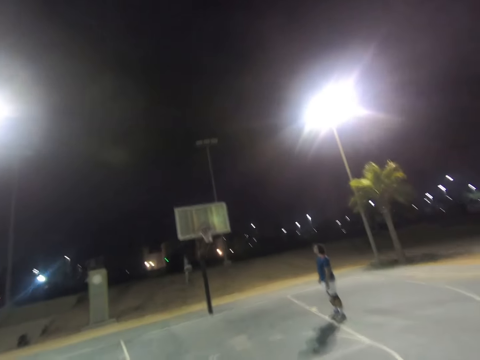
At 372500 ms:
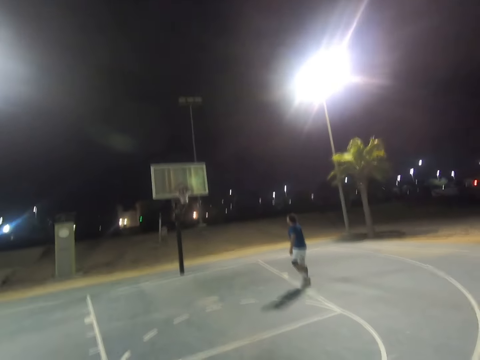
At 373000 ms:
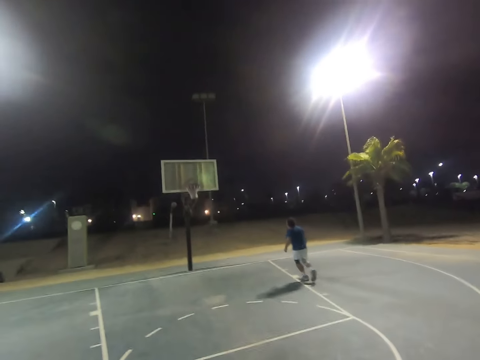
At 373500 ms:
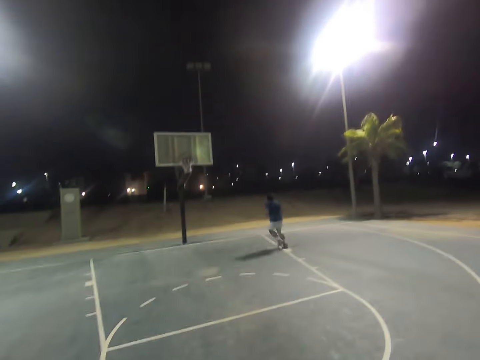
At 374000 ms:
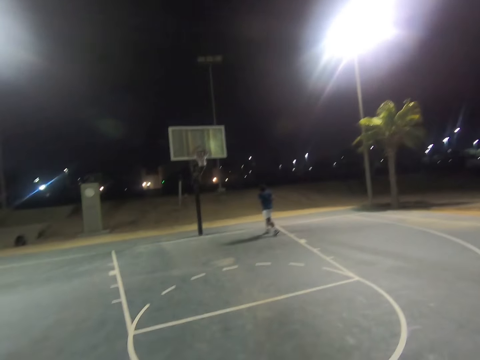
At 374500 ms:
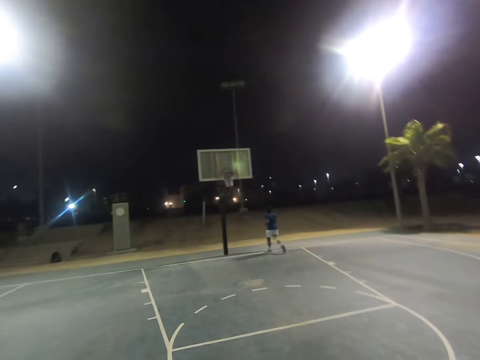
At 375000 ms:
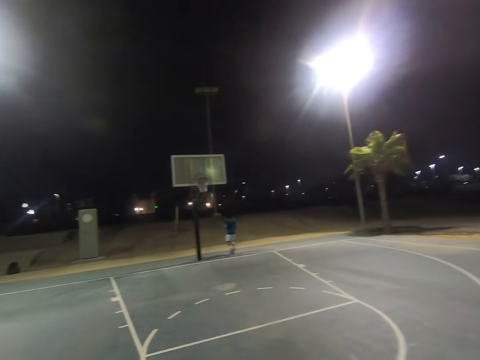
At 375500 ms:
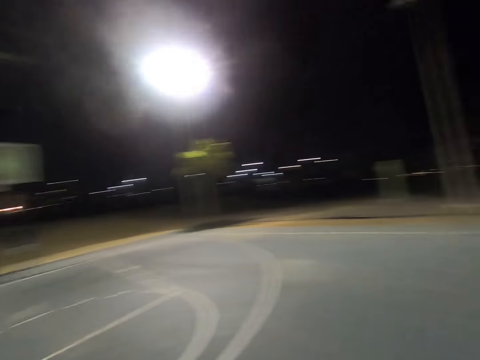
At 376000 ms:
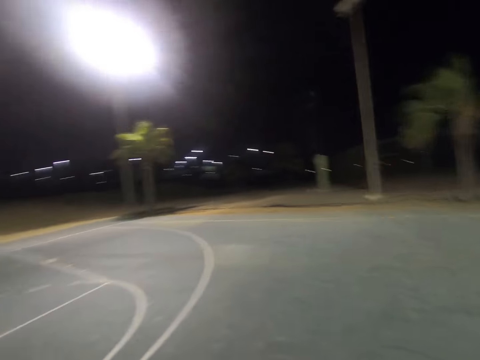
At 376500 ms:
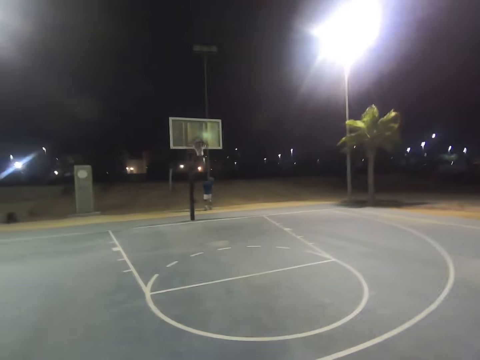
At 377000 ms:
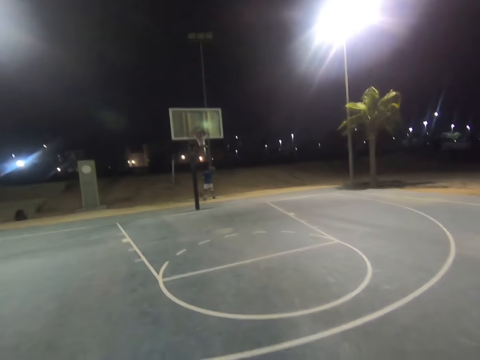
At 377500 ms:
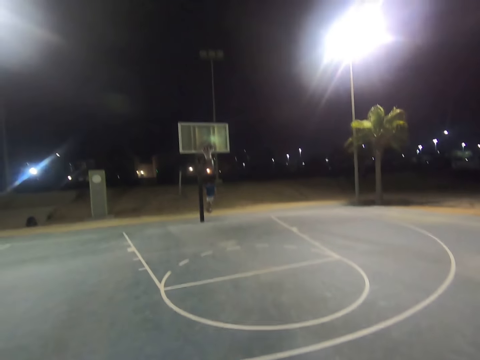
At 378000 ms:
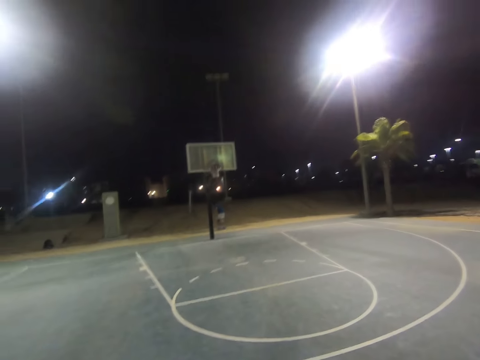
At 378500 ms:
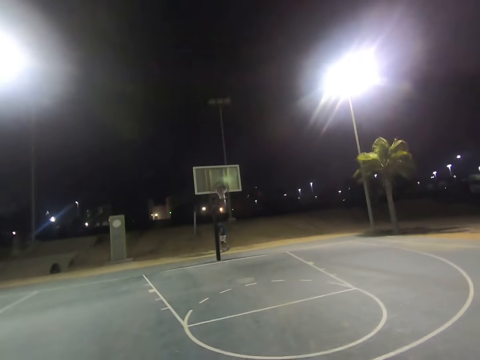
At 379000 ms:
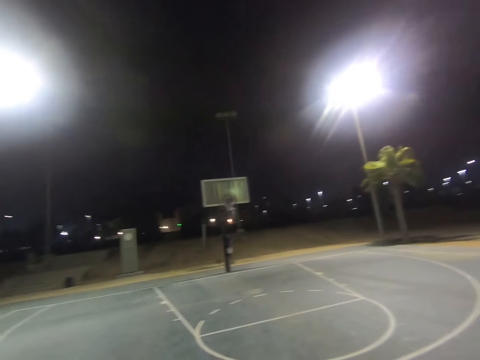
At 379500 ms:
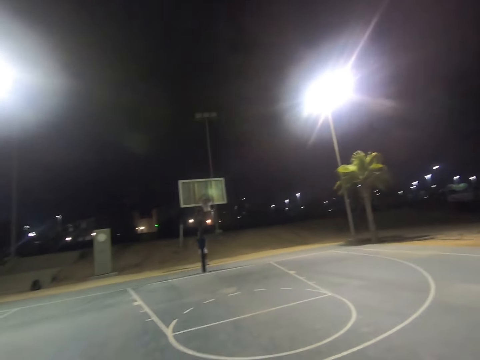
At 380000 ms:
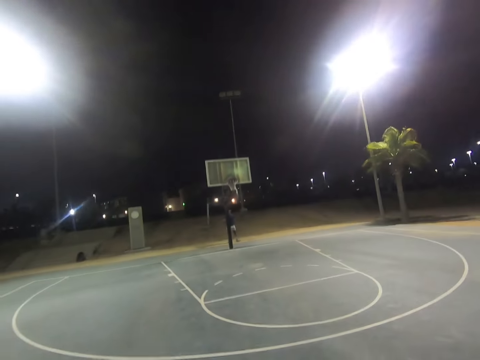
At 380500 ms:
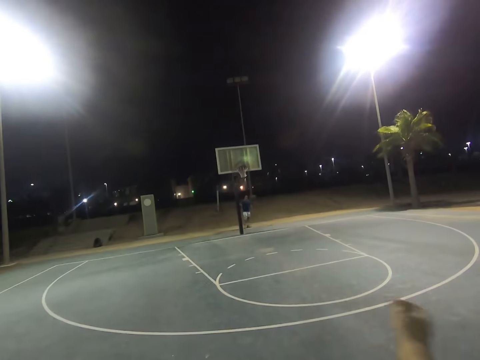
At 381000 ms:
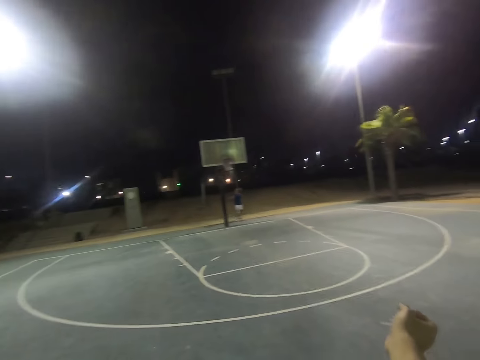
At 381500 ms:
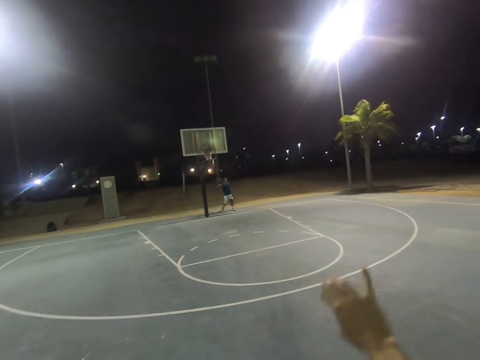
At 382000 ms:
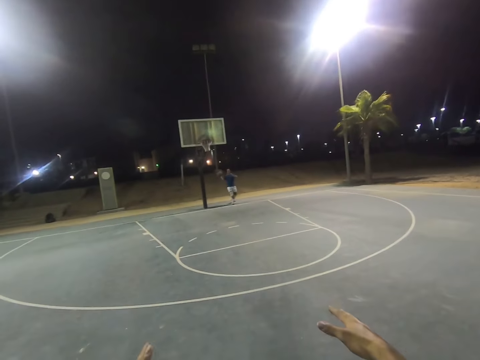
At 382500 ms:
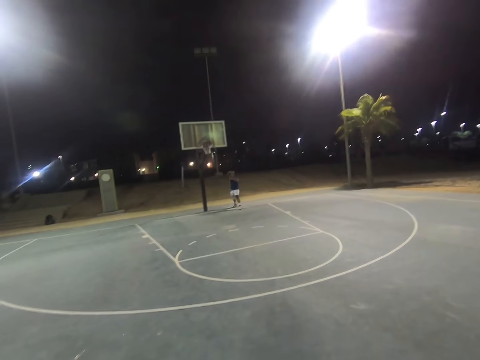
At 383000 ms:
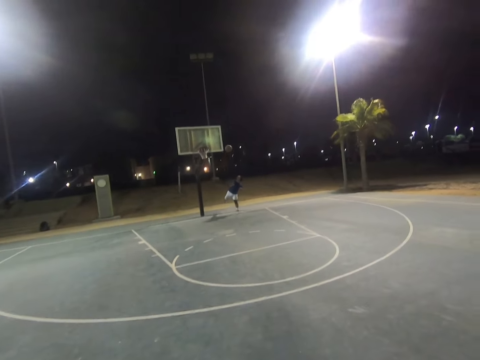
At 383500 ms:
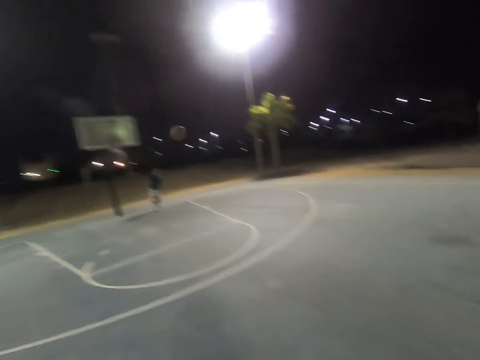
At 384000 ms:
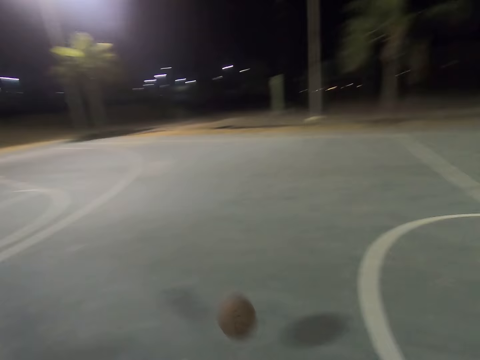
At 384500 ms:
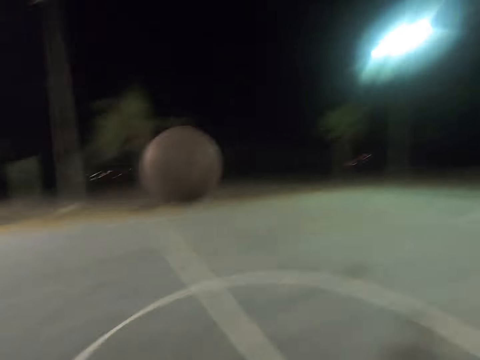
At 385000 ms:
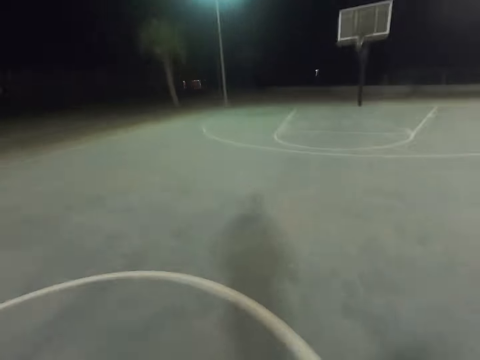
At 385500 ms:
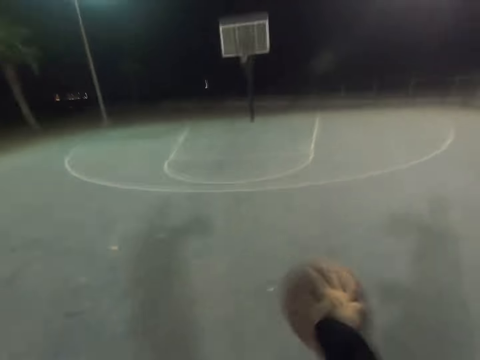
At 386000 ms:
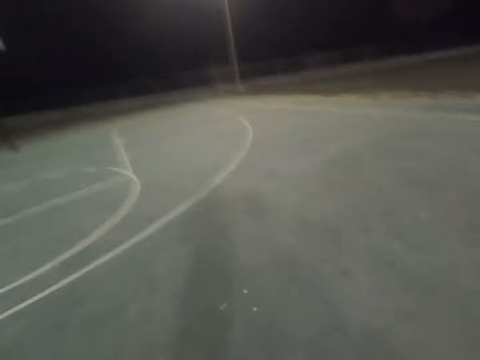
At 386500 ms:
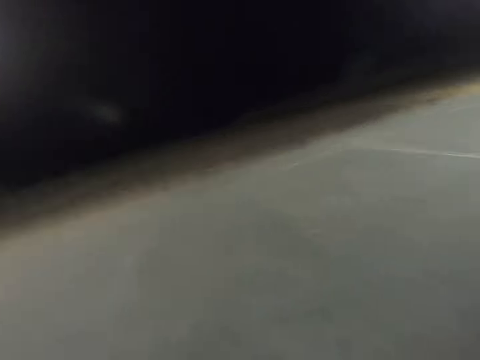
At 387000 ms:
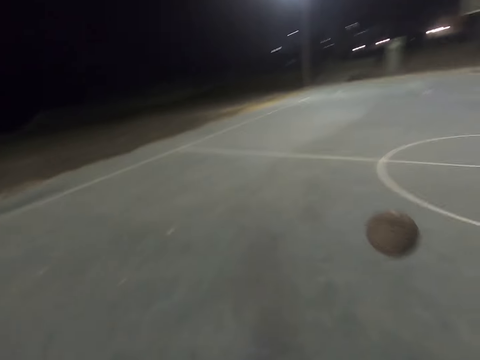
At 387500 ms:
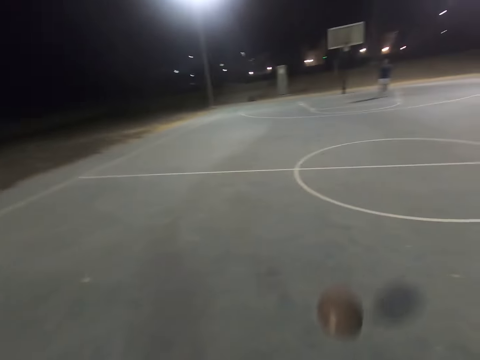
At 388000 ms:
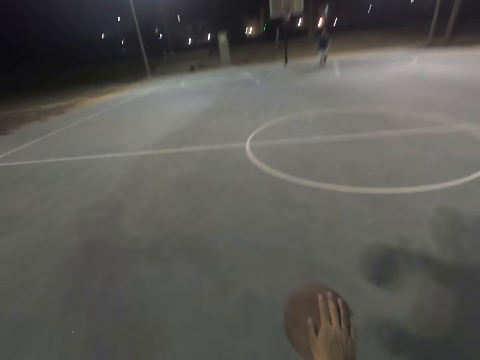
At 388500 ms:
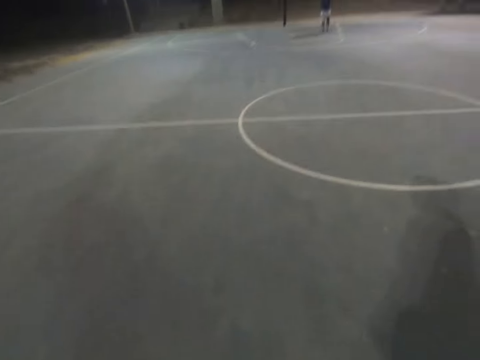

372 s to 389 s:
A man runs towards the basketball. The camera wearer looks at the man. The man picks up the basketball and walks. The camera wearer raises the hand. The man throws the basketball. The camera wearer plays basketball with the man. They dribble the basketball.

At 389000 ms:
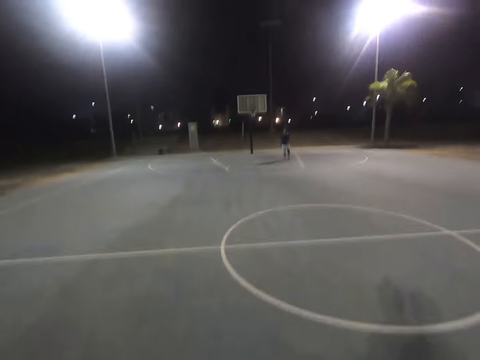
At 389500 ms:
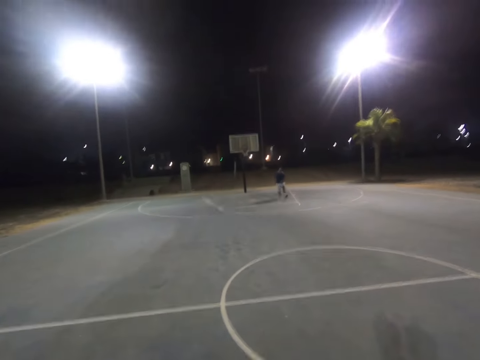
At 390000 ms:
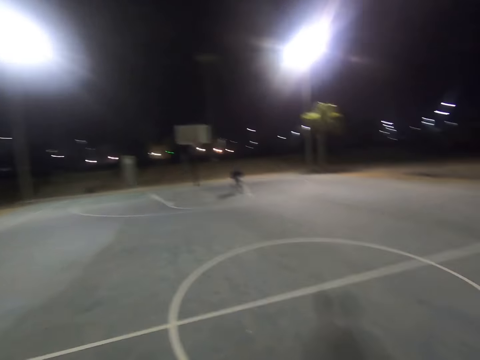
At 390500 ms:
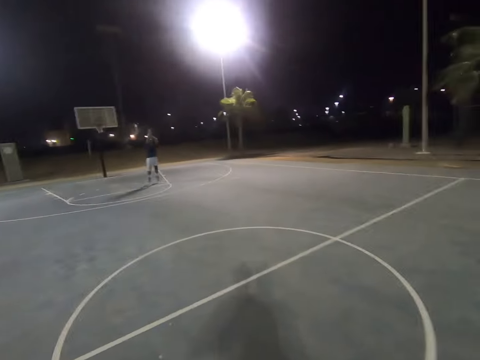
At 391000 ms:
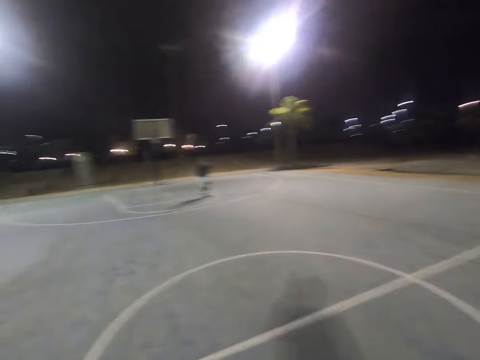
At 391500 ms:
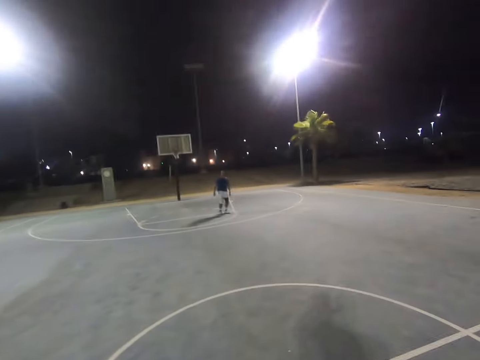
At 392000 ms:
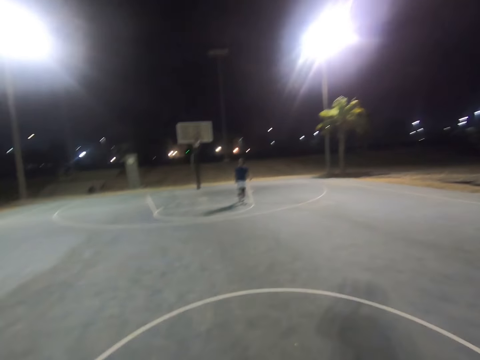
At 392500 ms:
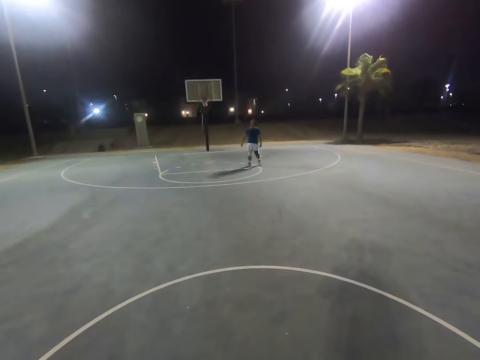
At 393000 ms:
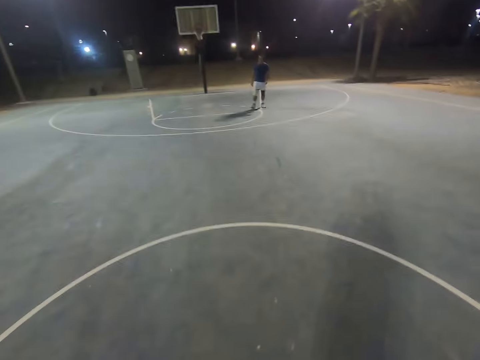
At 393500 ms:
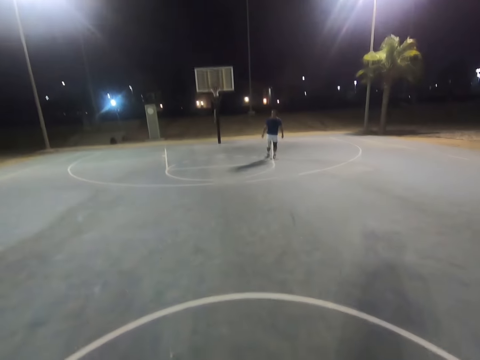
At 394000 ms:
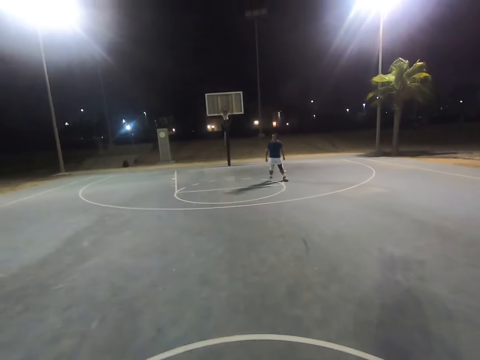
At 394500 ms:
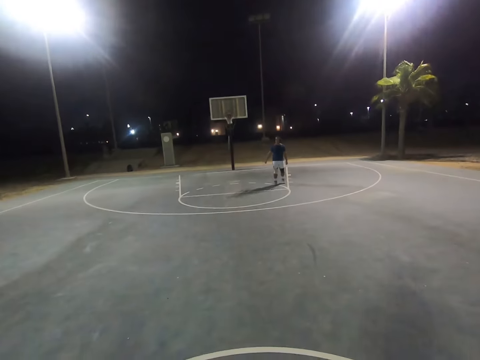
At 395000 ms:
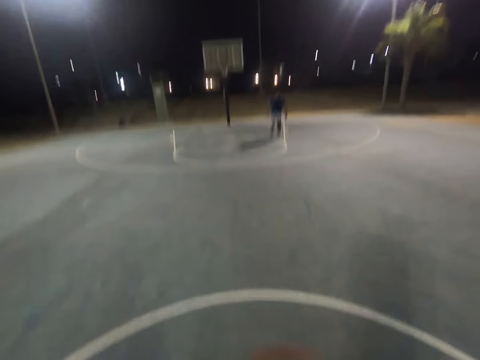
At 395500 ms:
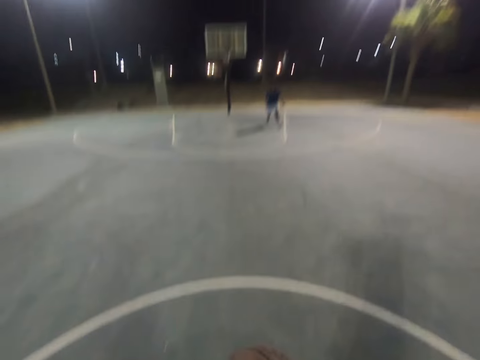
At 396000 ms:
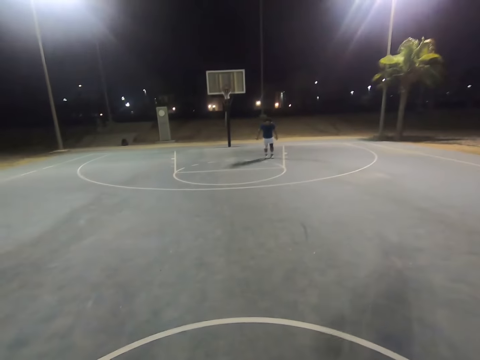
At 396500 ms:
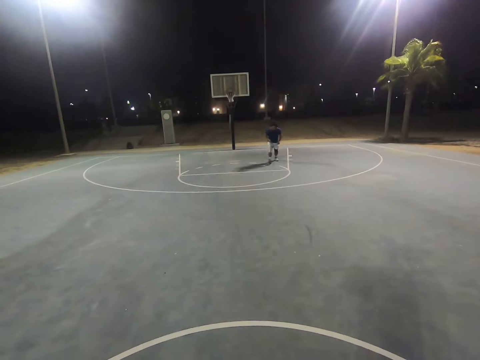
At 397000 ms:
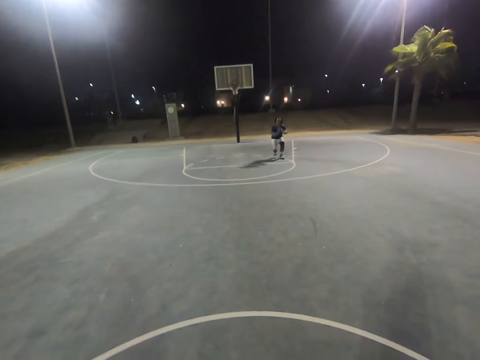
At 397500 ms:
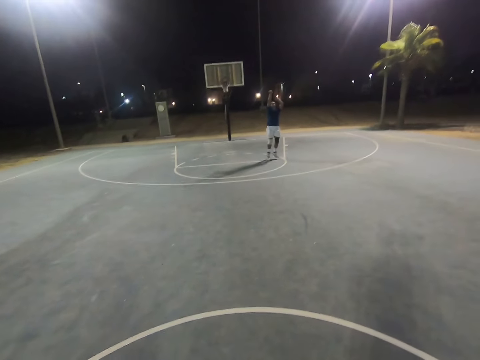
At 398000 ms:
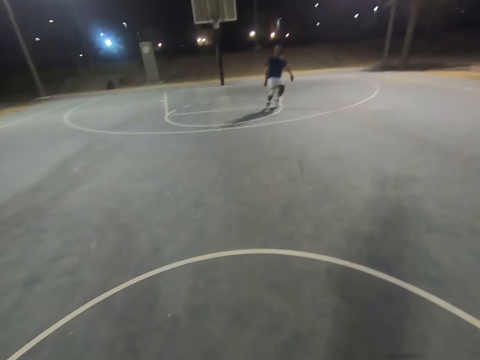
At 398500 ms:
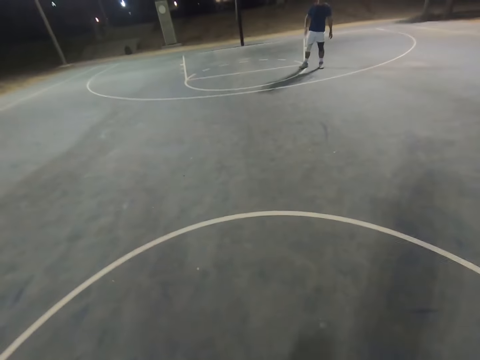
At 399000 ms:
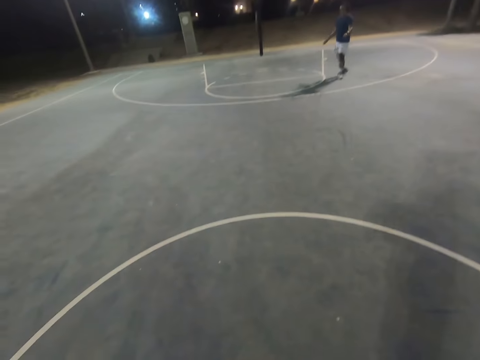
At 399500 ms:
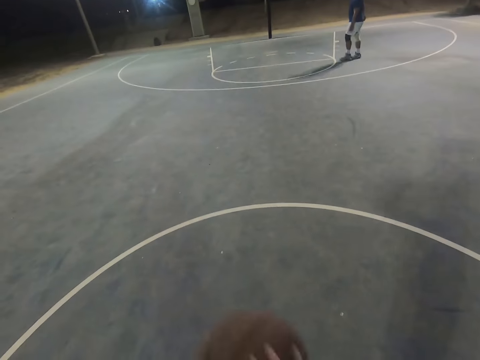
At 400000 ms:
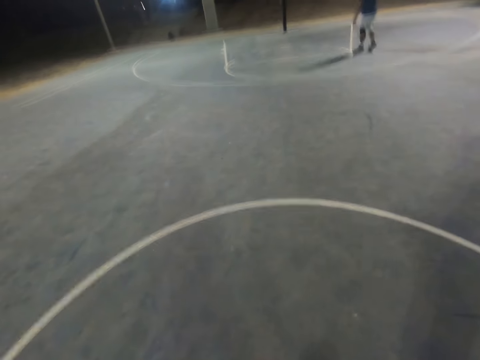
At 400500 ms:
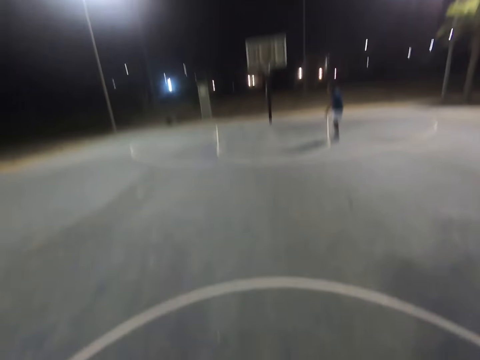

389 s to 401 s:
A man jumps. The camera wearer looks at the man. They walk. They dribble the basketball.
